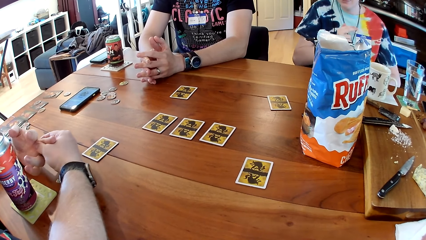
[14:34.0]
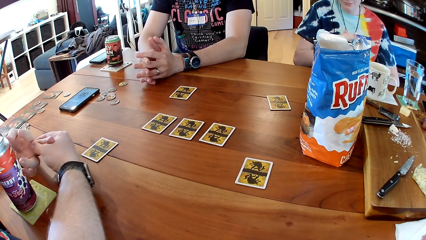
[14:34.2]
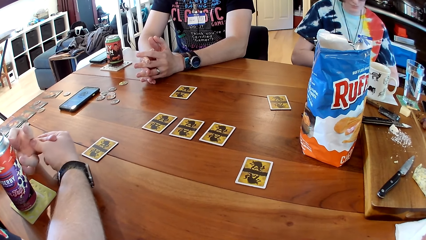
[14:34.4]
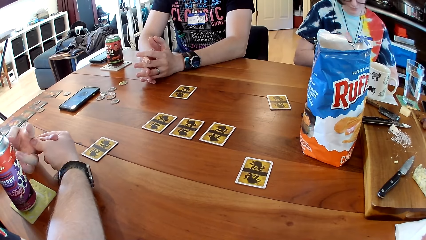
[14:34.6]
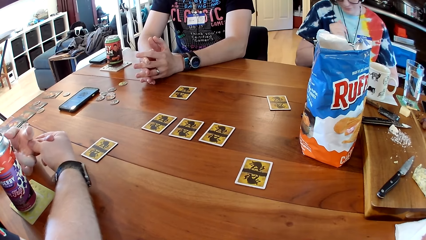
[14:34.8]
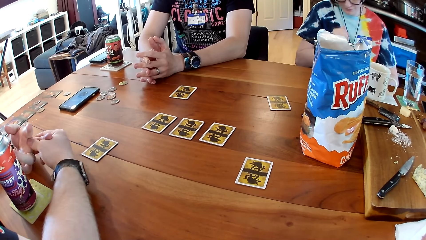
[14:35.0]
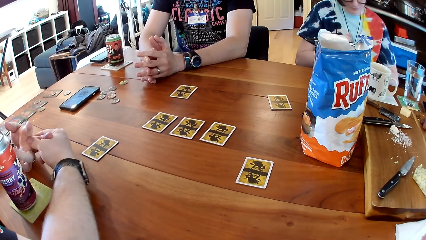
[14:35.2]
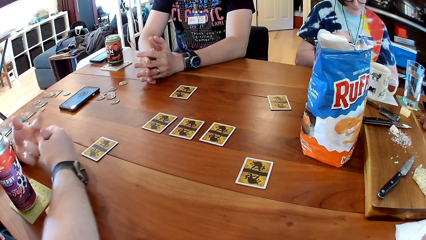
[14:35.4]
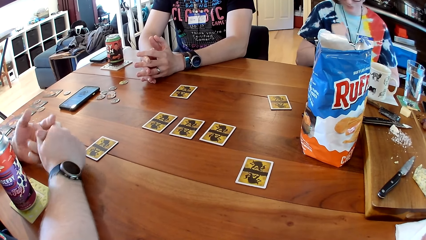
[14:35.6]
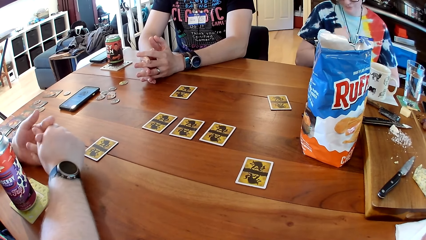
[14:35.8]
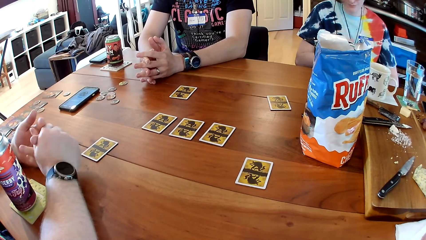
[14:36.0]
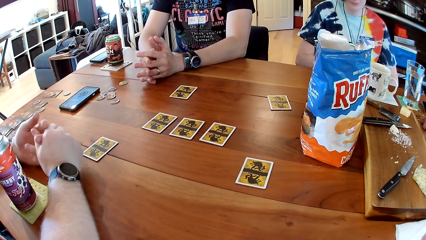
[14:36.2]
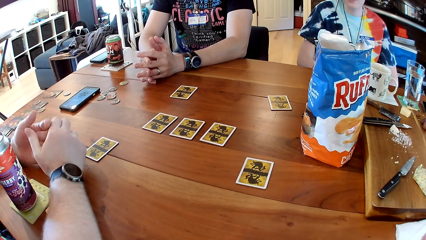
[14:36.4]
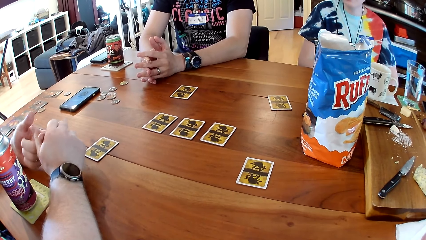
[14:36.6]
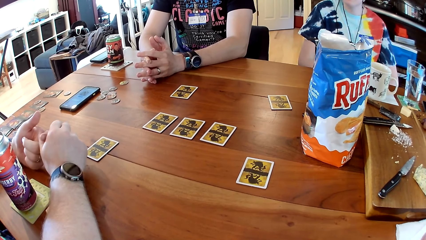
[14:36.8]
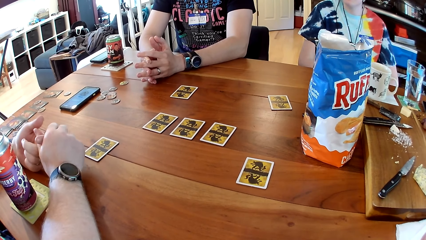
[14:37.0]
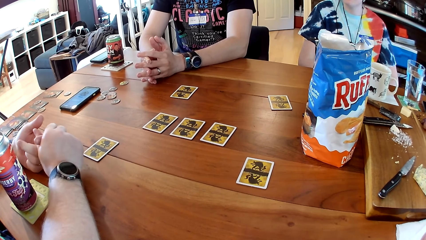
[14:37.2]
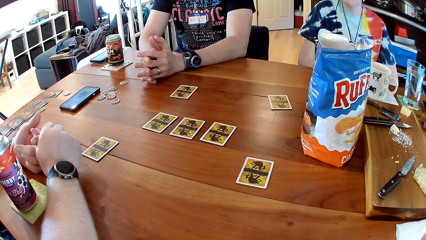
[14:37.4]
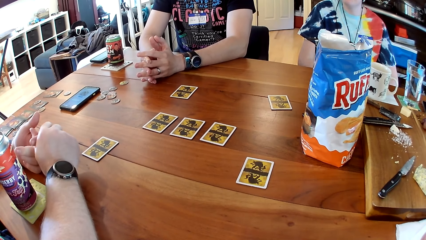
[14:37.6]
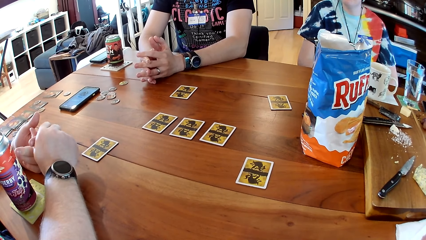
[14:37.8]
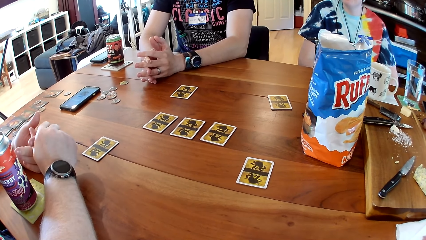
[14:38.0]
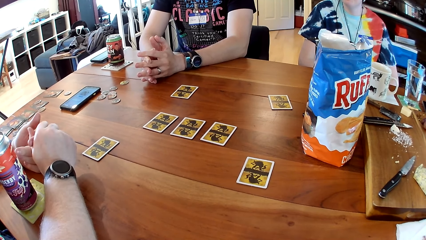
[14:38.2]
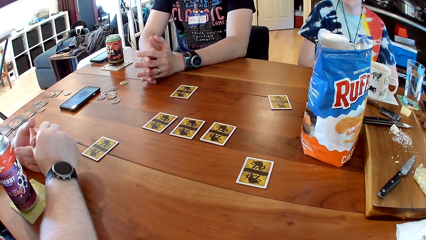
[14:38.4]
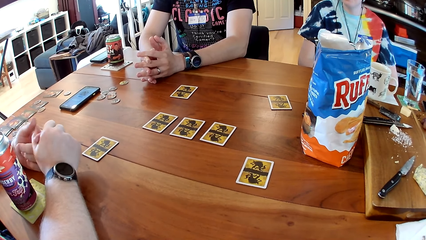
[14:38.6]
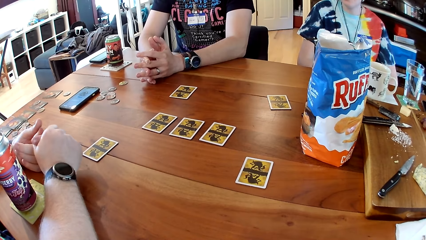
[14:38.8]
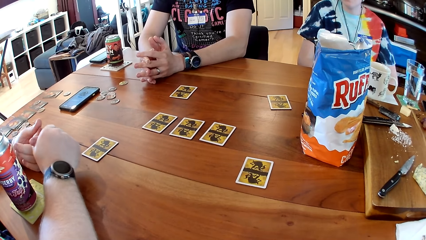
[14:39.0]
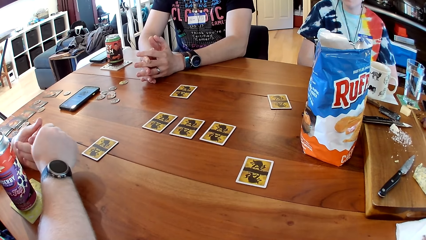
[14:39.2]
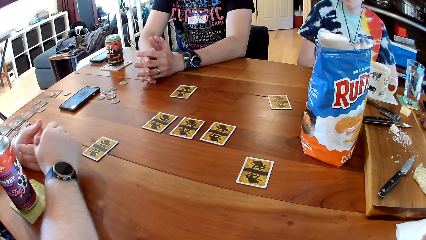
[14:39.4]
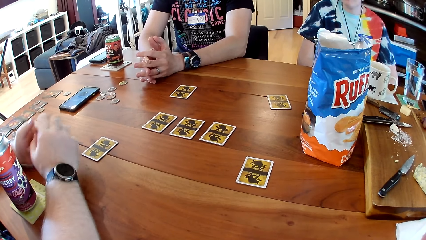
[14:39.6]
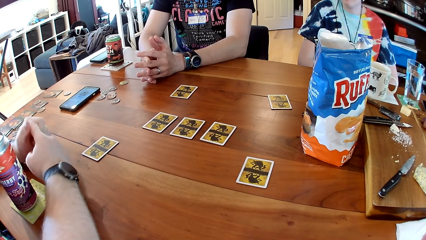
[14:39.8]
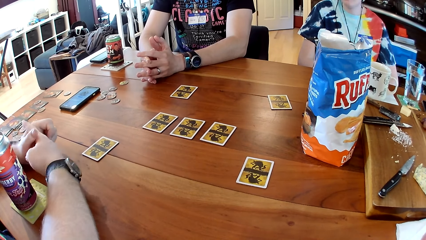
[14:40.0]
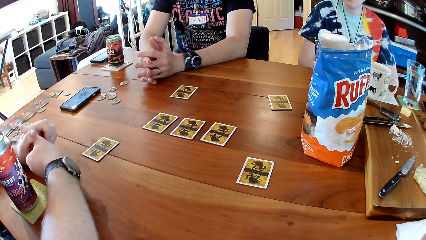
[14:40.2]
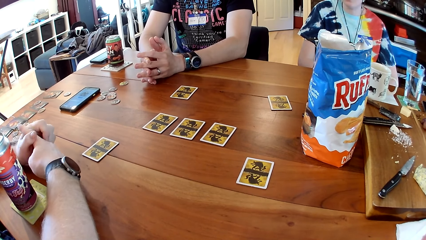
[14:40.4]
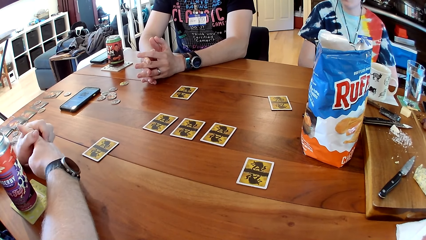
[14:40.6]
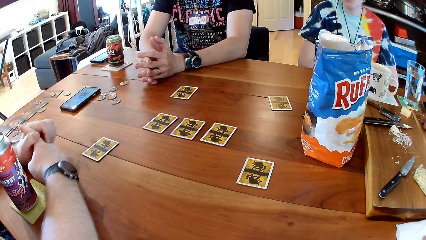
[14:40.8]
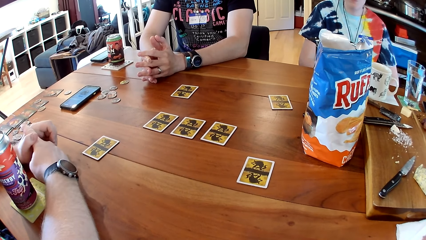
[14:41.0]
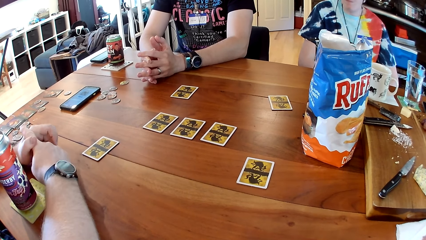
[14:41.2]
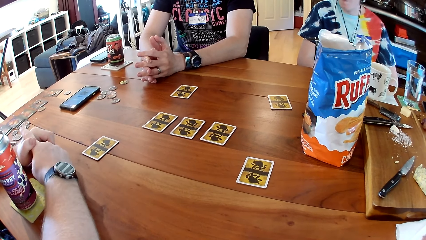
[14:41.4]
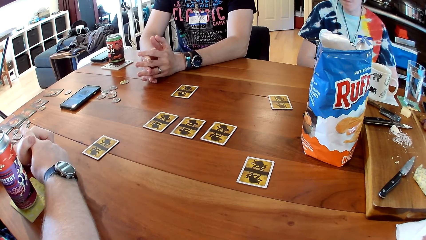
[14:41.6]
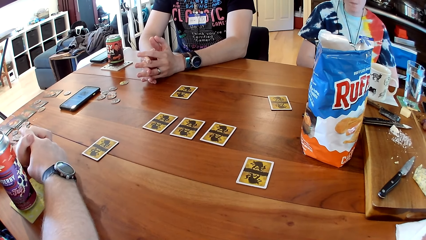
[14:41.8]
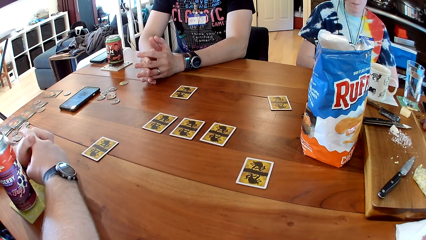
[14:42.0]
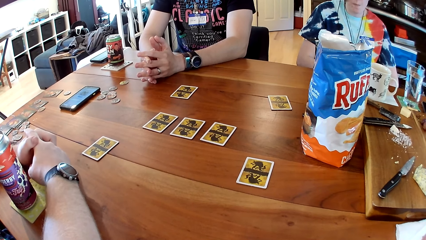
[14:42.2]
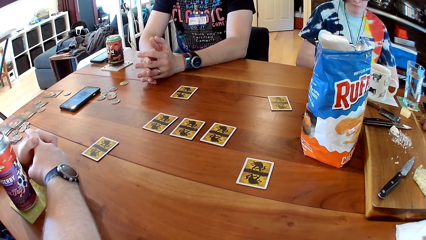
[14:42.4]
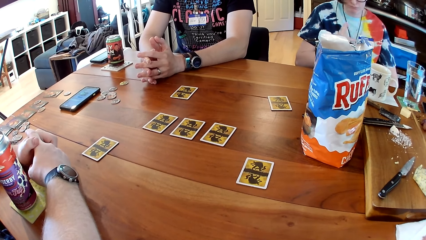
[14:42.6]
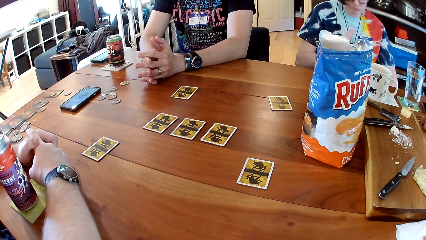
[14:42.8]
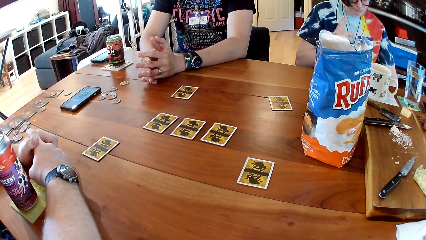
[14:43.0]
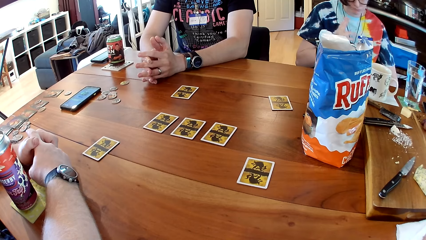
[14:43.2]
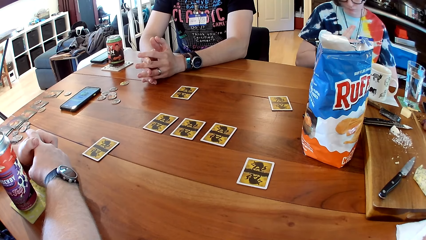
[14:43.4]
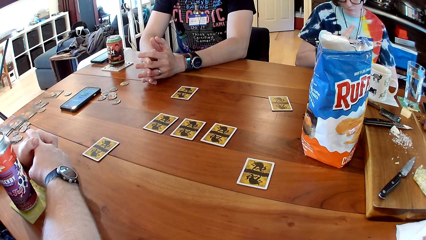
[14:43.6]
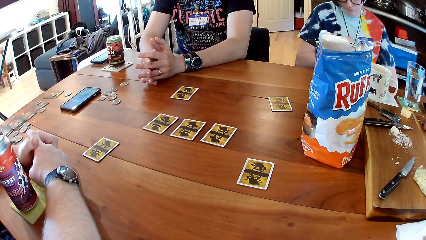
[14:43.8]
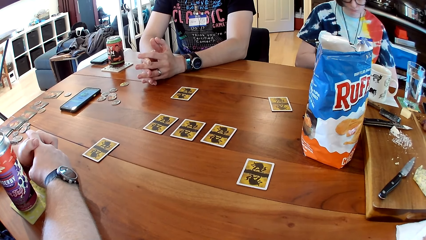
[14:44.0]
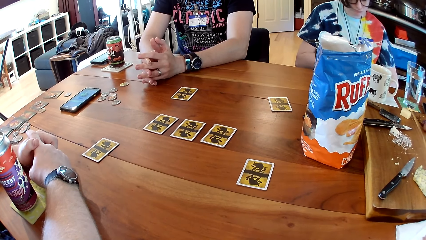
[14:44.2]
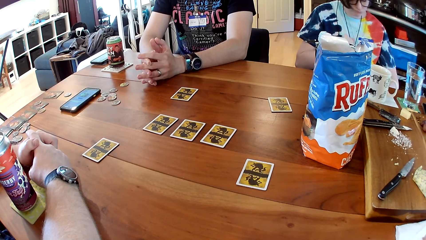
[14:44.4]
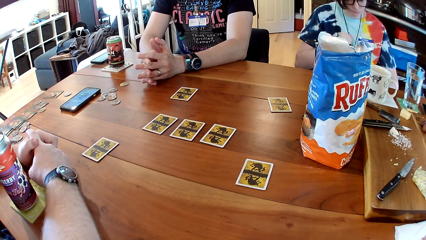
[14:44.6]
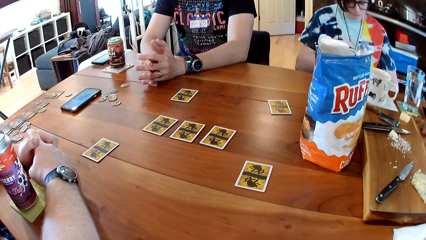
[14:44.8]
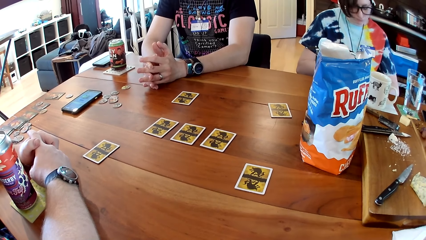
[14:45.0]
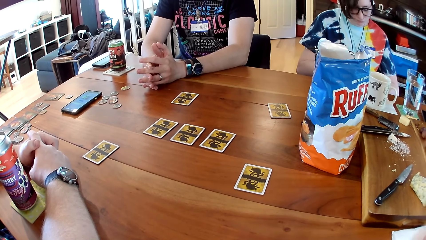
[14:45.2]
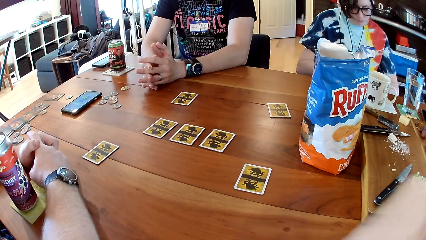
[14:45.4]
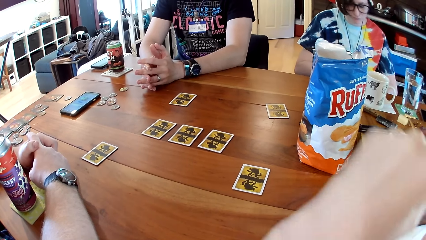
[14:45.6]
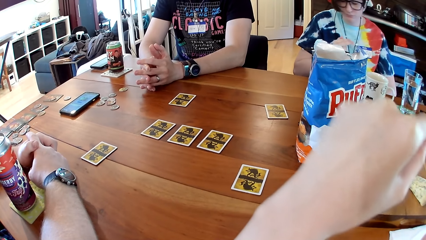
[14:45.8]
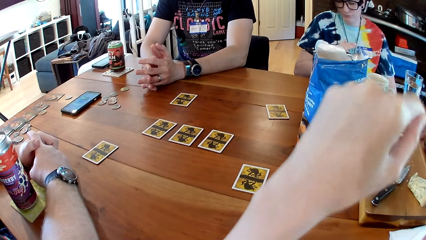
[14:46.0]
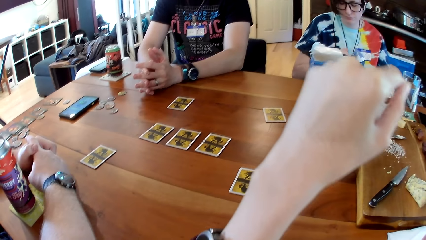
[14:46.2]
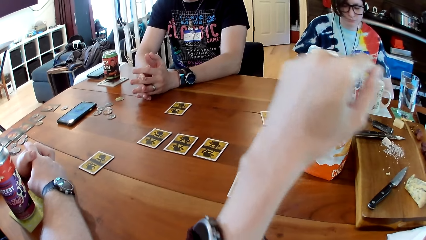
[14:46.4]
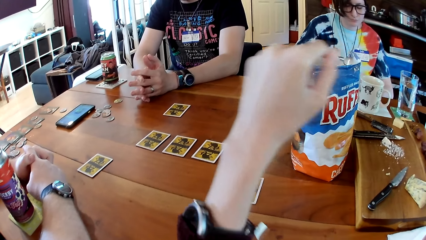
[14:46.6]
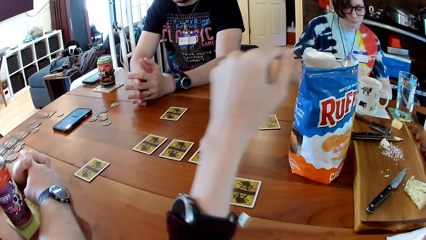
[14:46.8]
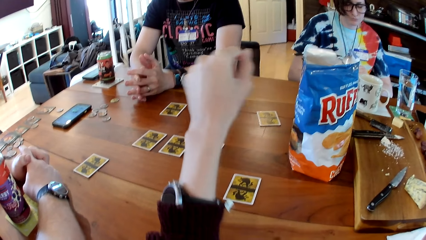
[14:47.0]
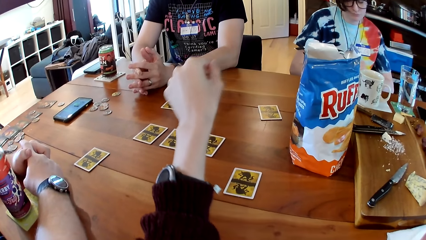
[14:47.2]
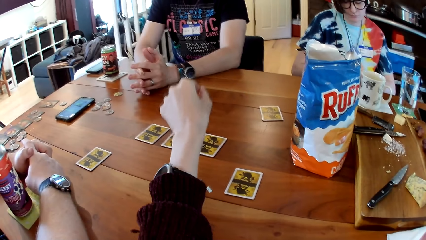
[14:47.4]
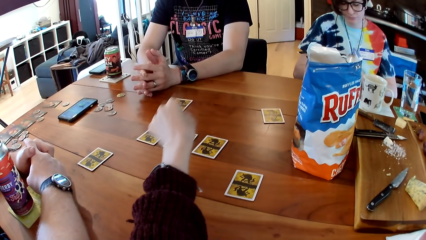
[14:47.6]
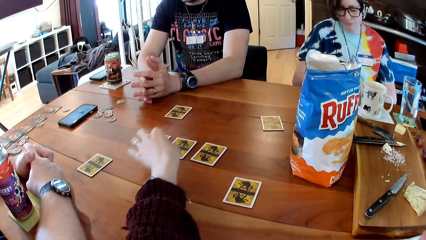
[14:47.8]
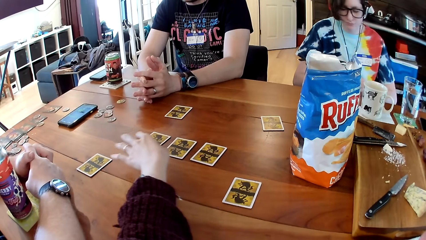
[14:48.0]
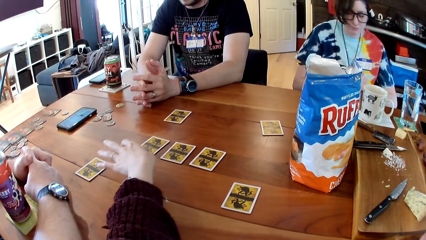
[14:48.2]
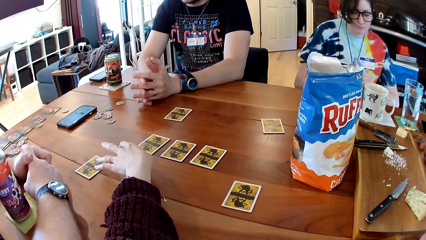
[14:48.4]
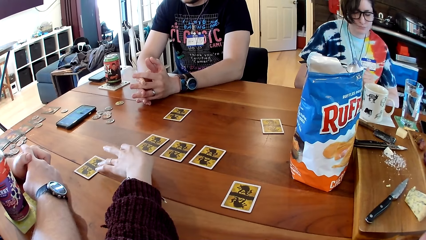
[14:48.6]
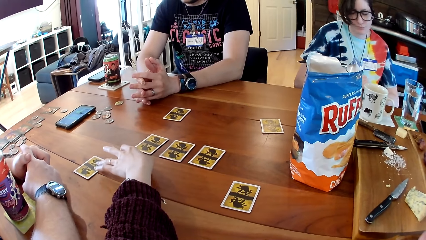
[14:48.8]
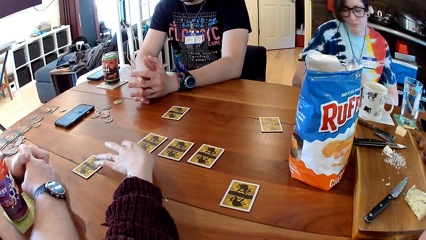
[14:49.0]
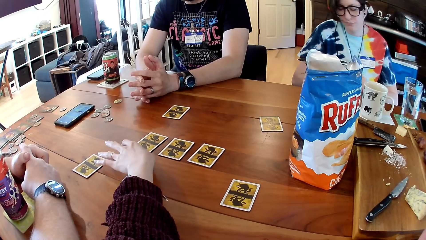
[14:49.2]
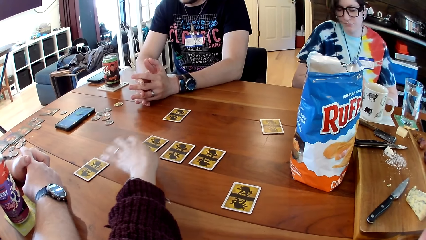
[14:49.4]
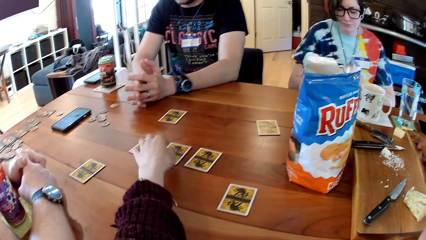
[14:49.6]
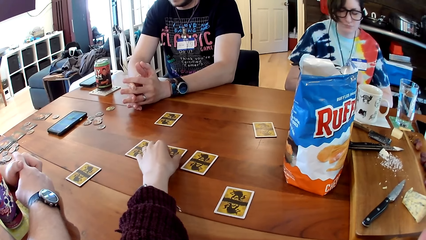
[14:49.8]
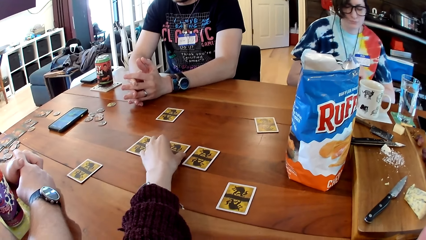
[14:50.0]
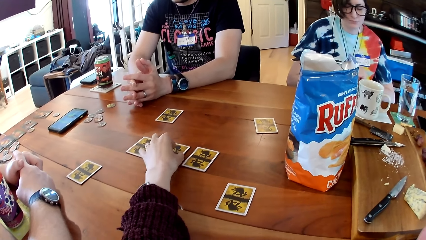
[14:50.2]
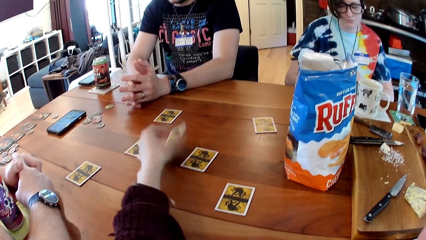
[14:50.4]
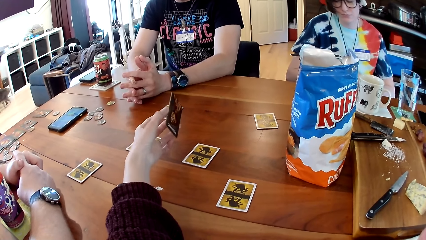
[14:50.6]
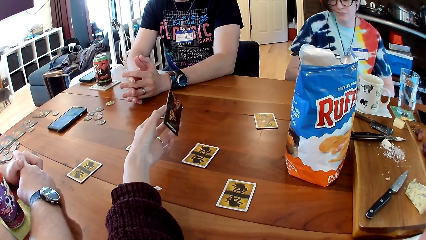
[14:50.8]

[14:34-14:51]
A man touches his fingers. The camera wearer picks a card from the table with her left hand.
